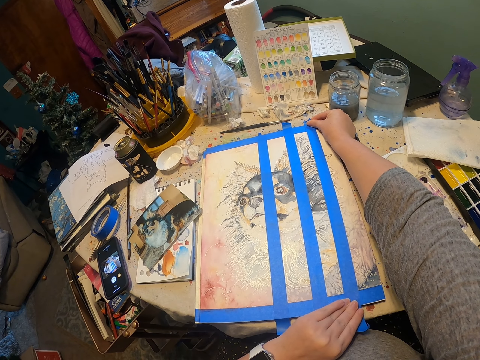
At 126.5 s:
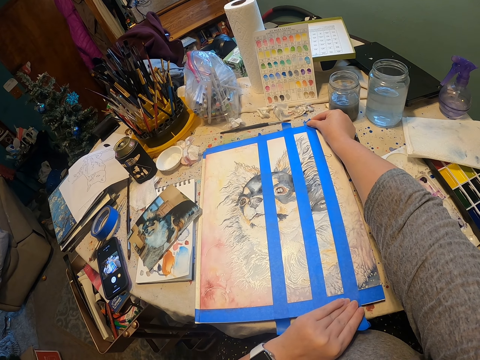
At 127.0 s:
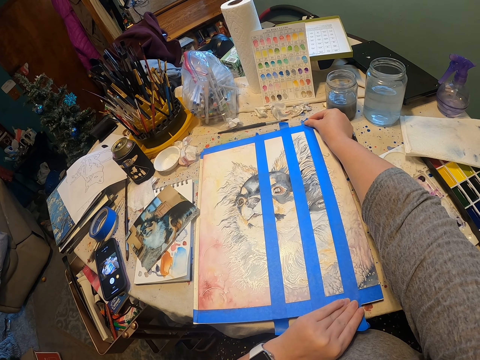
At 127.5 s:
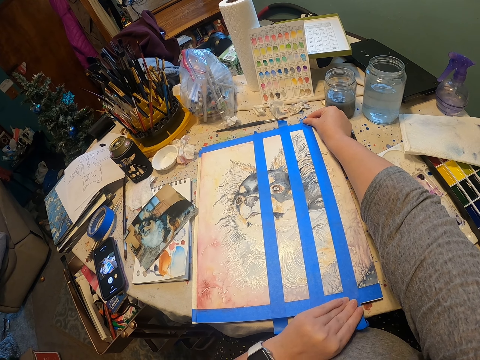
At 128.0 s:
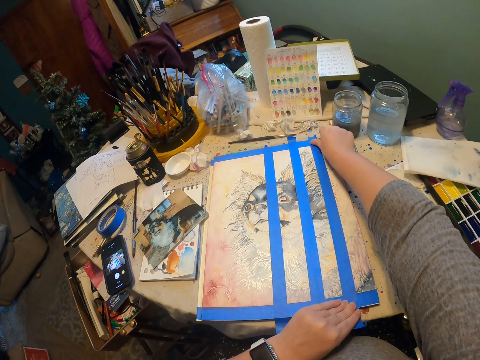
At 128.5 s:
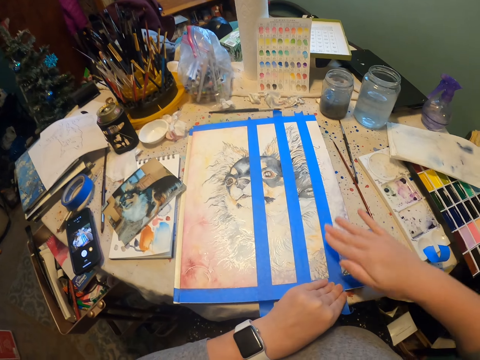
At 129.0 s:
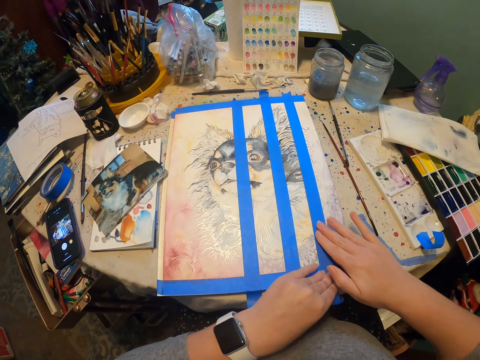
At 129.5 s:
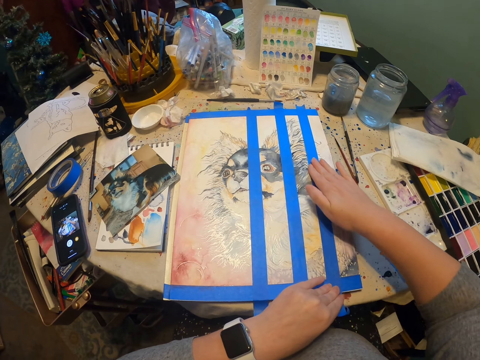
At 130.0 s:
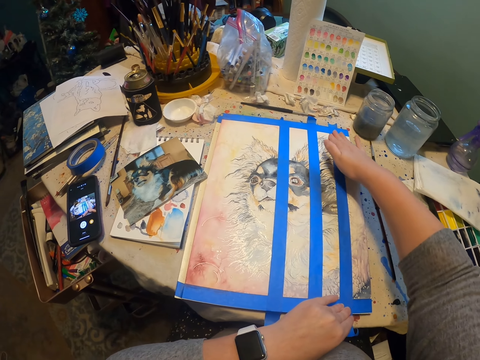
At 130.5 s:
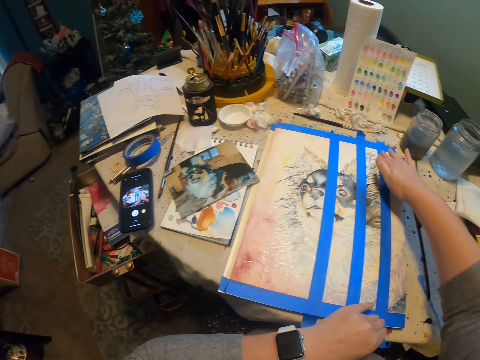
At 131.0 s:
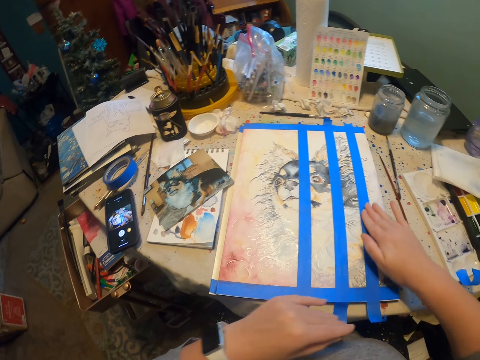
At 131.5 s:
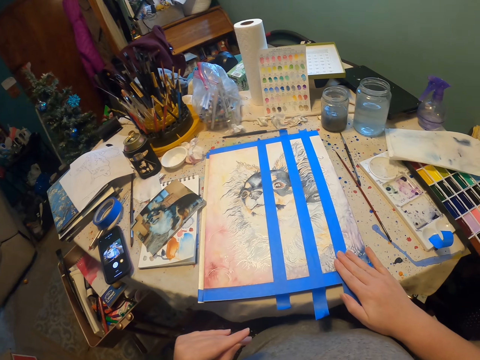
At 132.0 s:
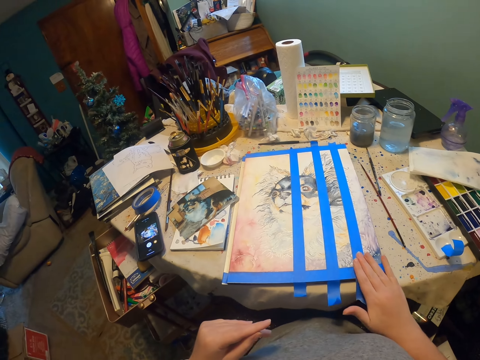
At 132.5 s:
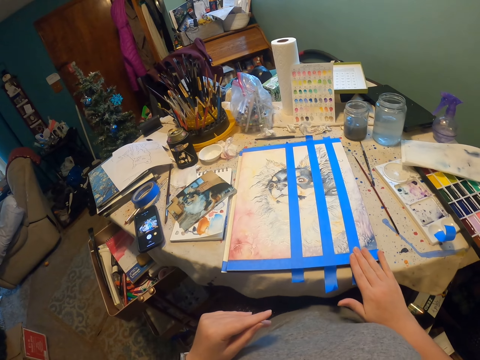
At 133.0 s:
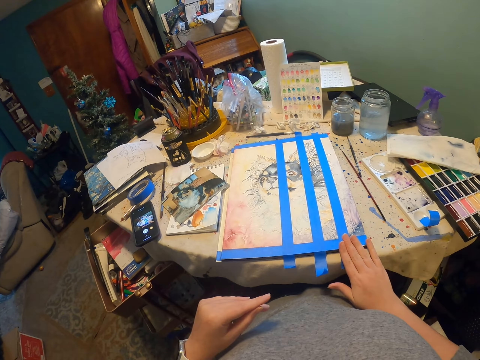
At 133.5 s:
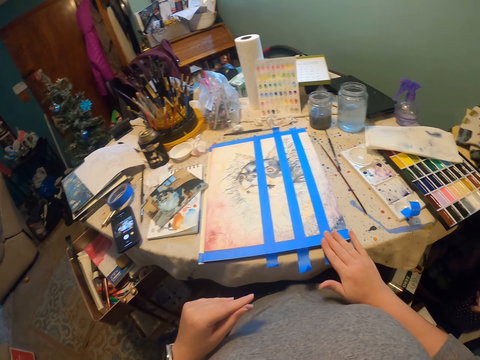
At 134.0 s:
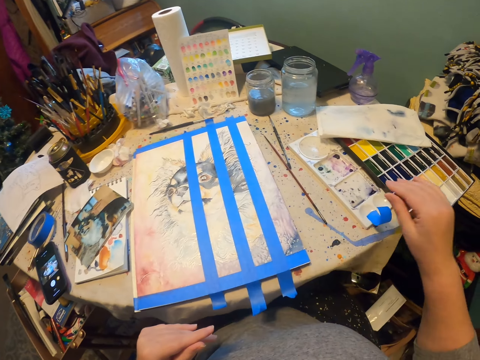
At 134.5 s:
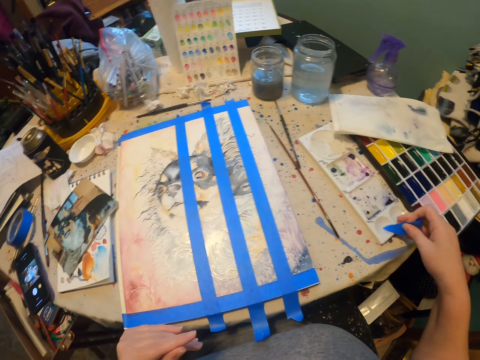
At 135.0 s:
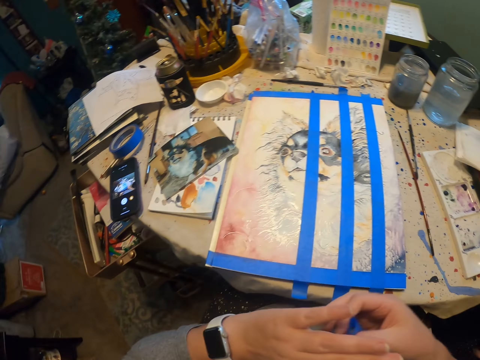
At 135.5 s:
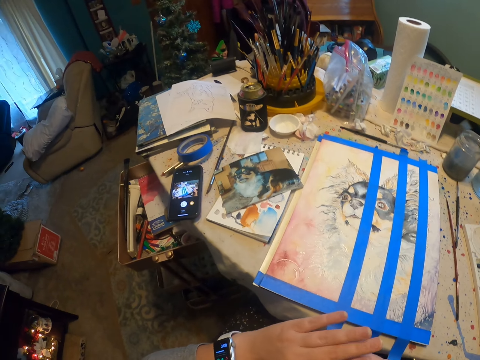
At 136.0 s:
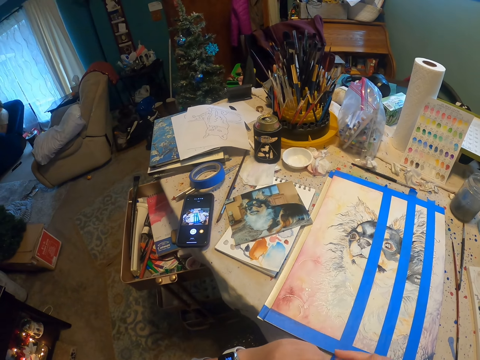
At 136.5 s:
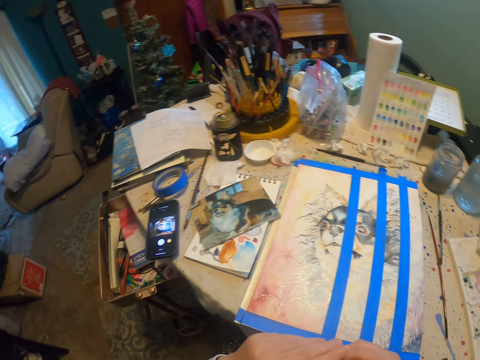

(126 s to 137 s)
The camera wearer puts sellotape on drawing paper. They straighten the tape on the paint with the right hand. They slide a hand on the sellotape. They pick up the cut tape with the right hand. They look around.

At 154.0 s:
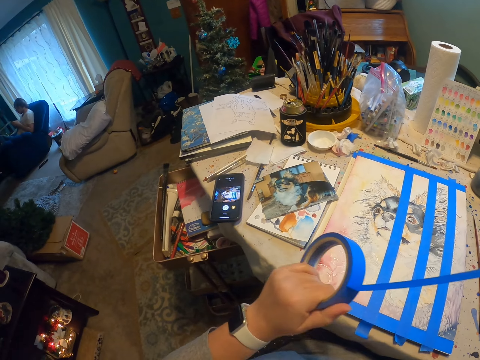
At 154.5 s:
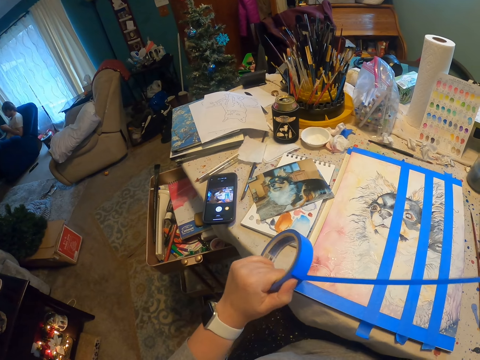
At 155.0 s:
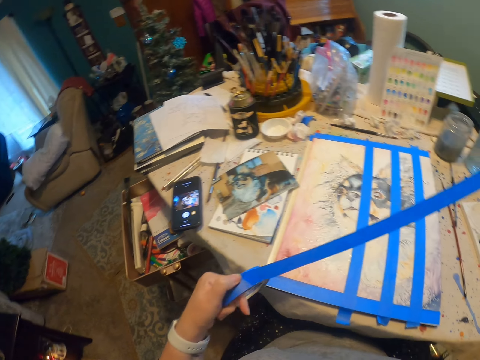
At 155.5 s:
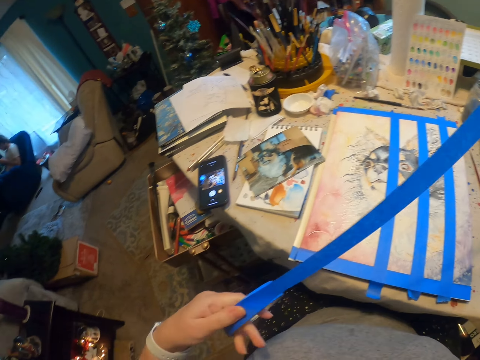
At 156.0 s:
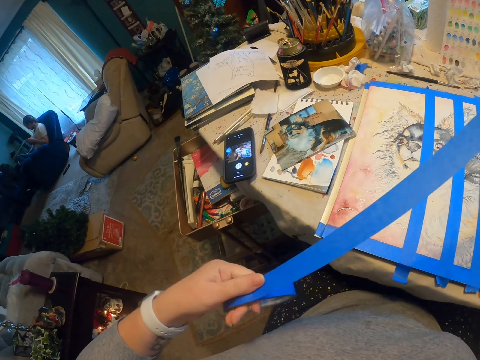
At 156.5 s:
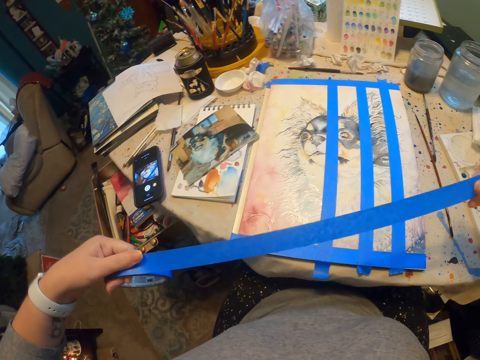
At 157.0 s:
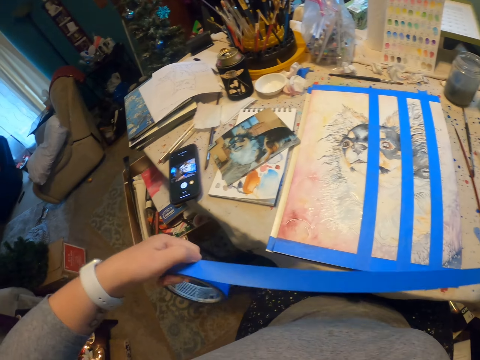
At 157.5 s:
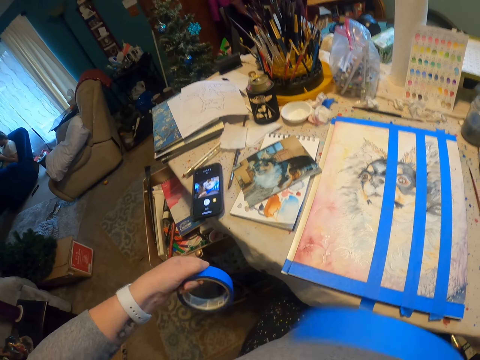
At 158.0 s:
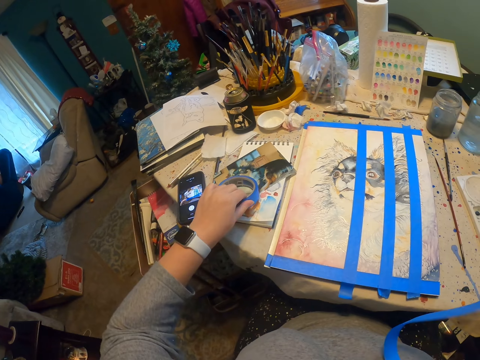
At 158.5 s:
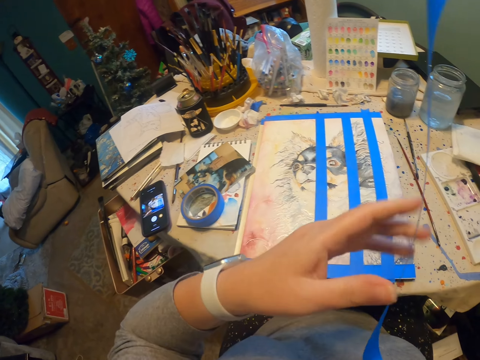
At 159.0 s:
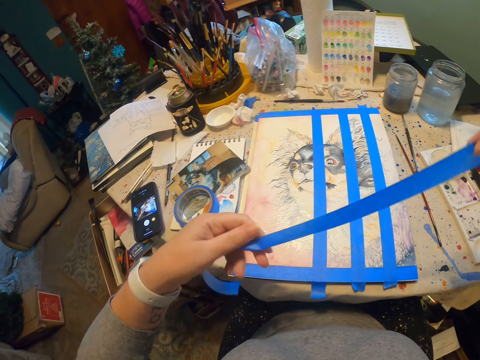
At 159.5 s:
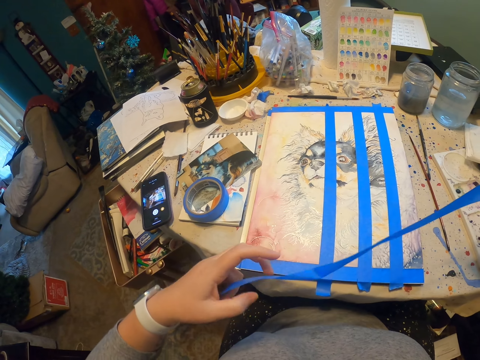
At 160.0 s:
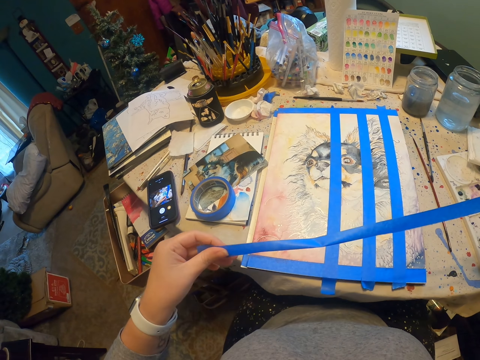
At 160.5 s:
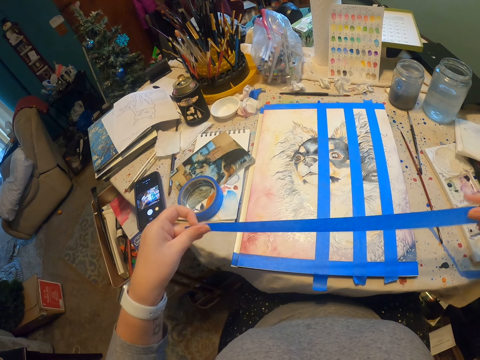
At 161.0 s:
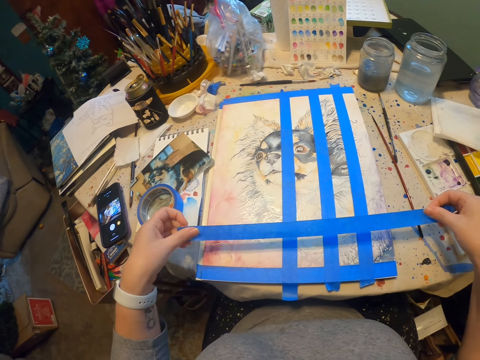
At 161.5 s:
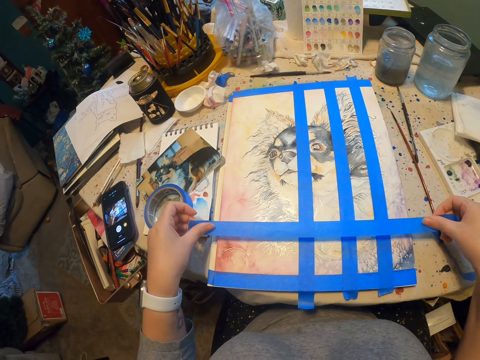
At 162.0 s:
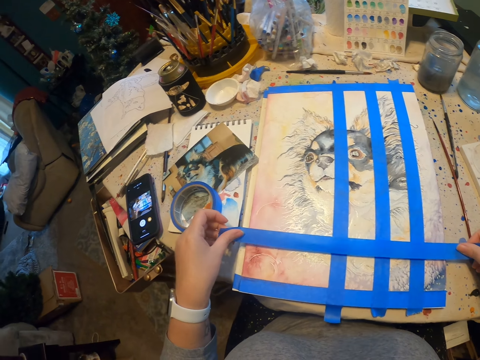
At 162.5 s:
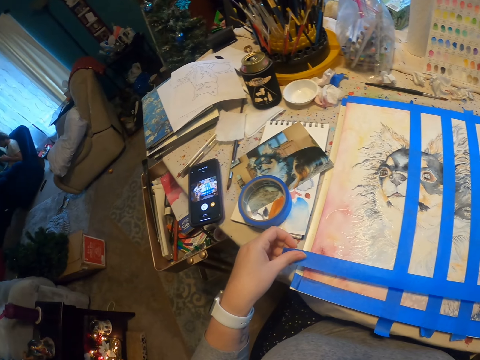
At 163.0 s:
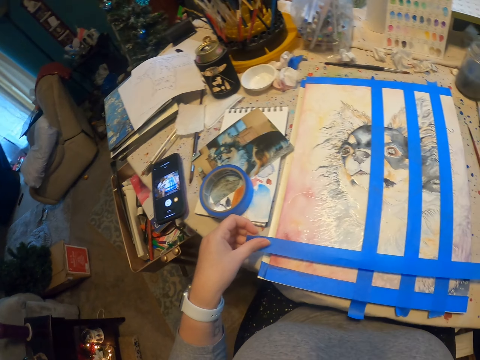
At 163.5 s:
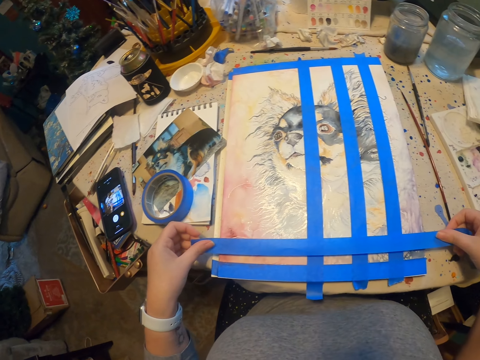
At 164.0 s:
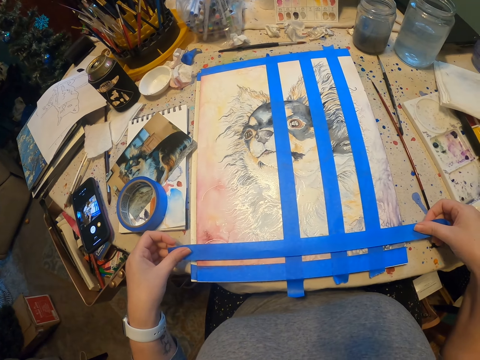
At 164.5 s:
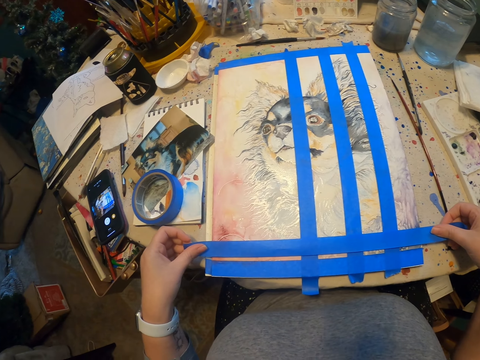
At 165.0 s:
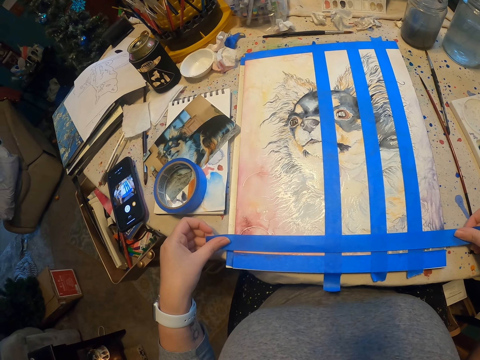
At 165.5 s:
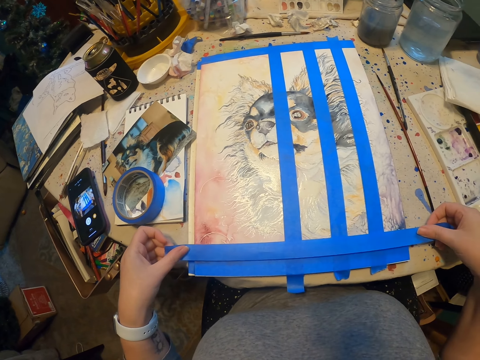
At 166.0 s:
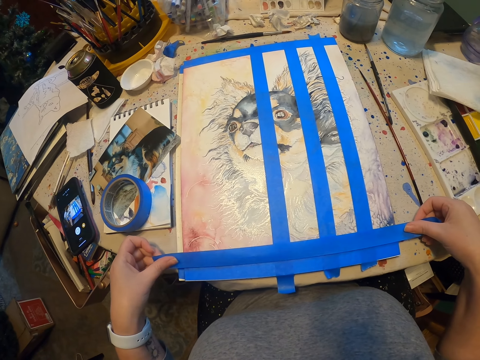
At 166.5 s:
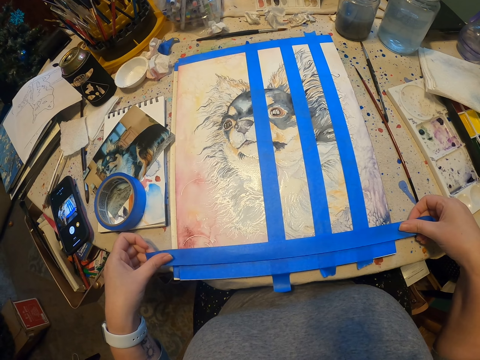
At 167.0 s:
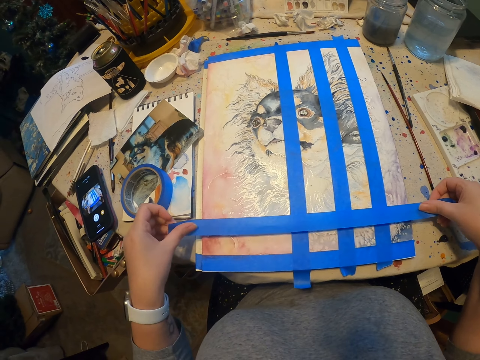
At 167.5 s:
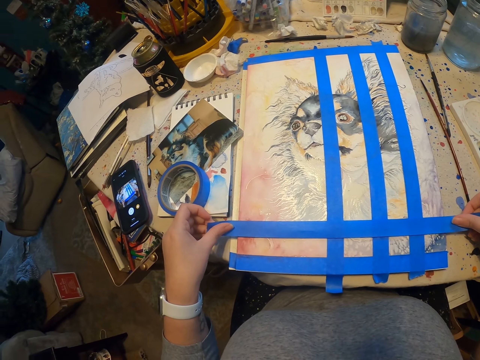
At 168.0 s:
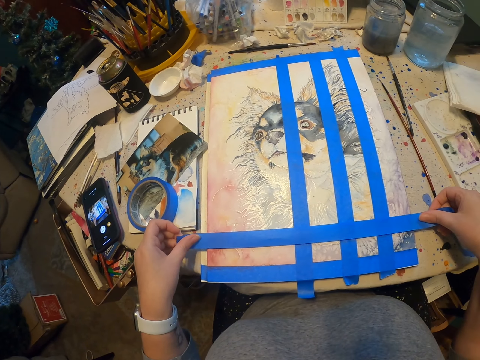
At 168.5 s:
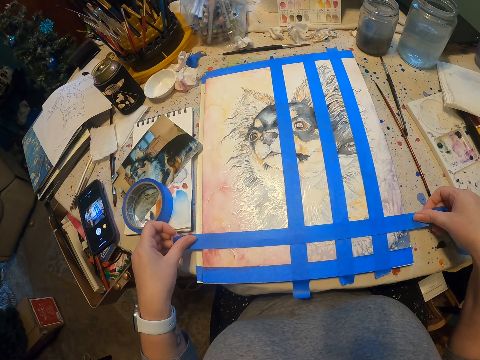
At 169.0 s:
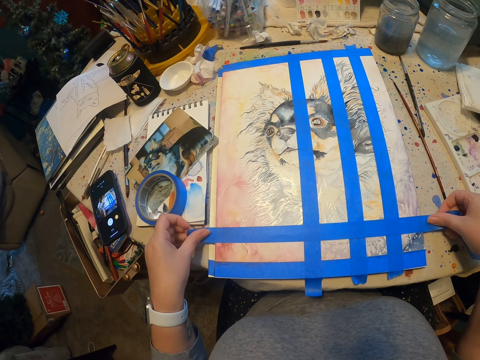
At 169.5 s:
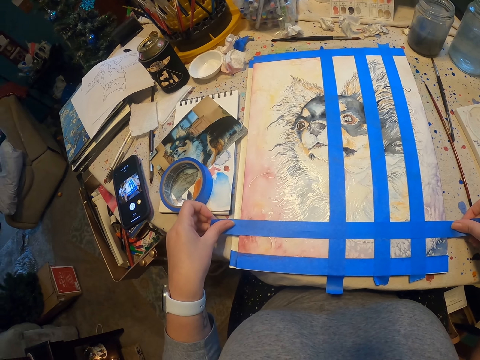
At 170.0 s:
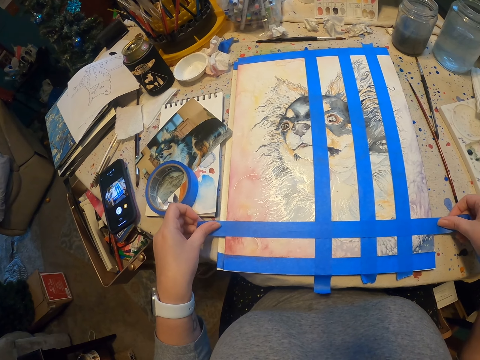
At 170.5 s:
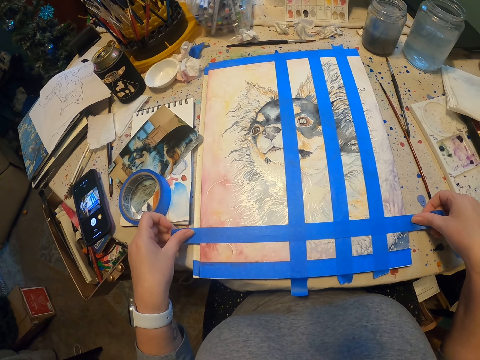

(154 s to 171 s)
The camera wearer pulls the tape with the right hand. They cut the tape. They drop the tape on the table with the left hand. They hold the tape with both hands. They stick the tape on the paint with both hands.
